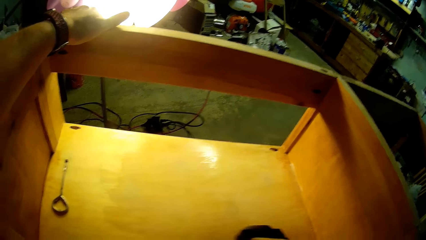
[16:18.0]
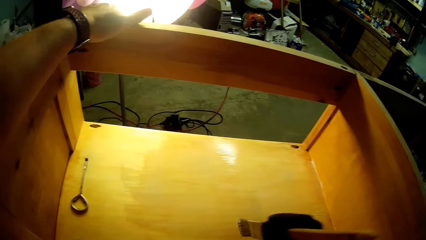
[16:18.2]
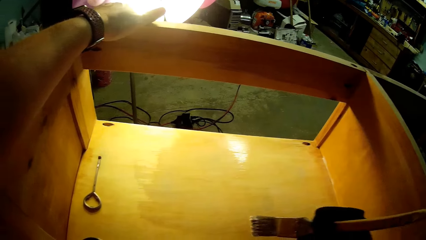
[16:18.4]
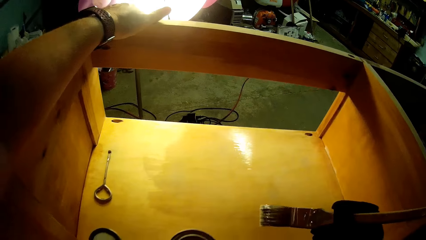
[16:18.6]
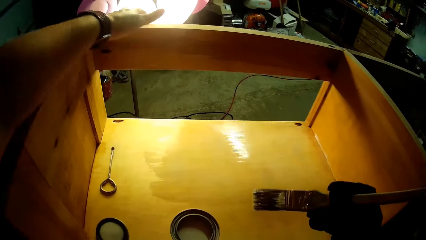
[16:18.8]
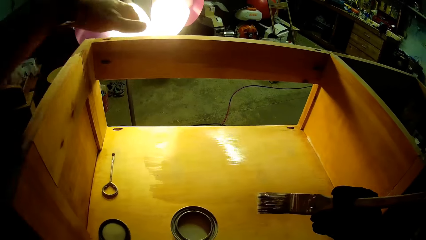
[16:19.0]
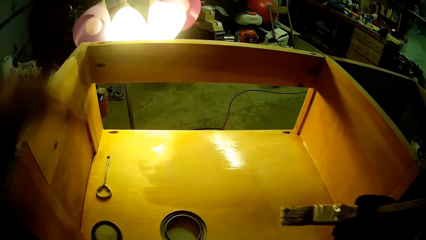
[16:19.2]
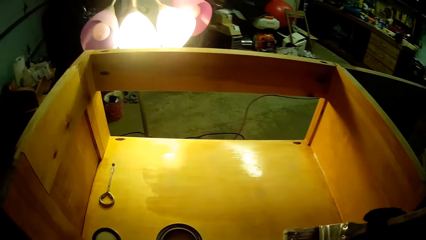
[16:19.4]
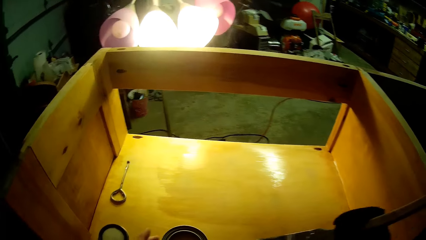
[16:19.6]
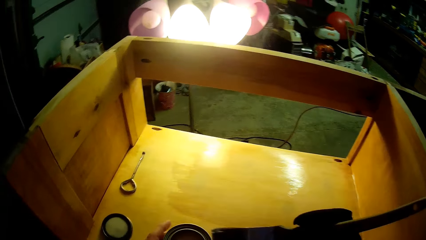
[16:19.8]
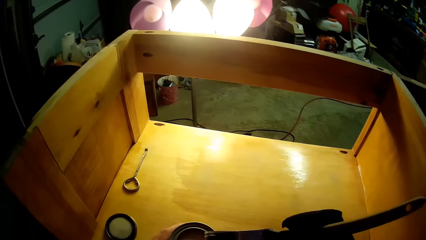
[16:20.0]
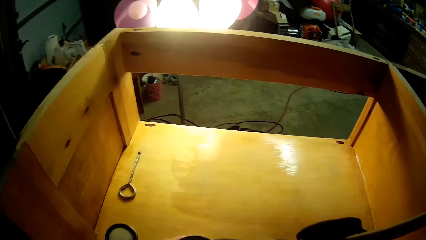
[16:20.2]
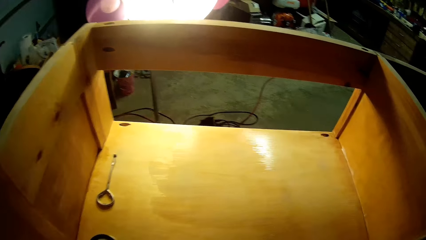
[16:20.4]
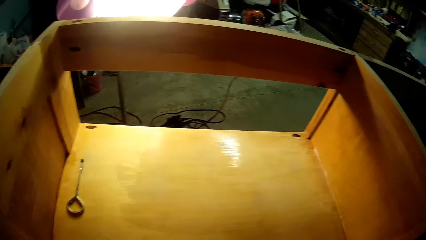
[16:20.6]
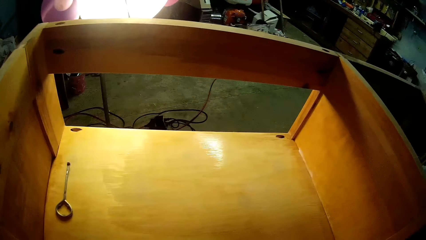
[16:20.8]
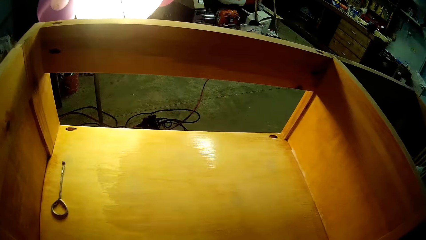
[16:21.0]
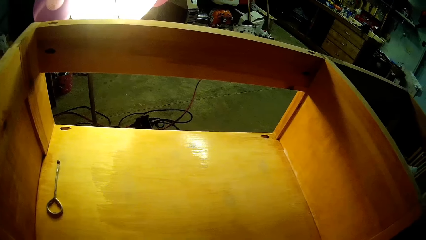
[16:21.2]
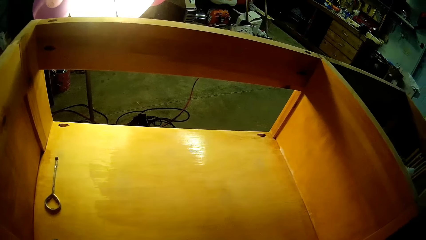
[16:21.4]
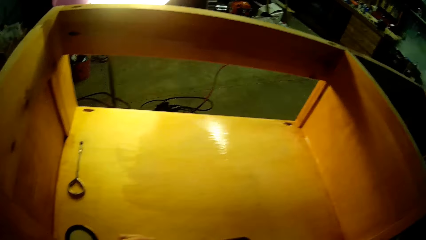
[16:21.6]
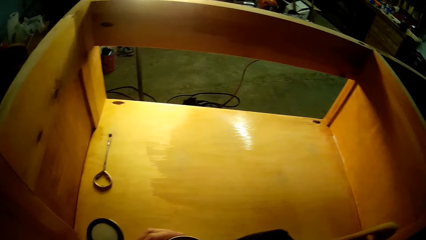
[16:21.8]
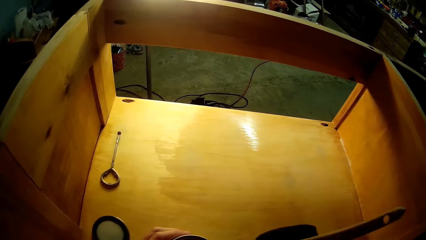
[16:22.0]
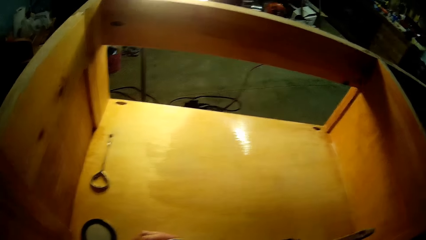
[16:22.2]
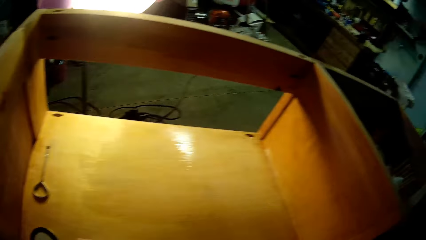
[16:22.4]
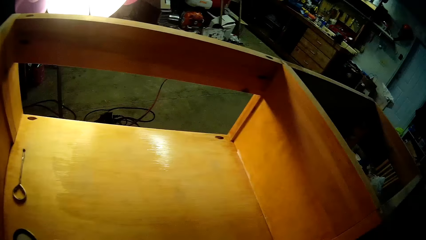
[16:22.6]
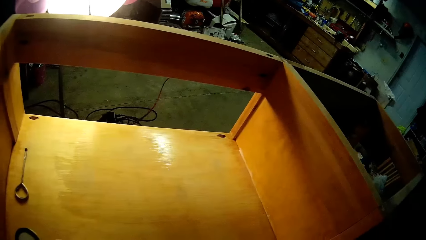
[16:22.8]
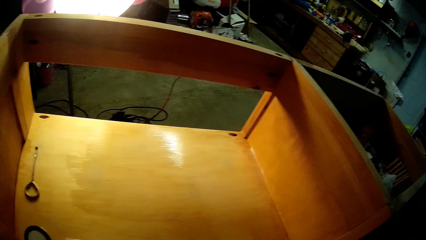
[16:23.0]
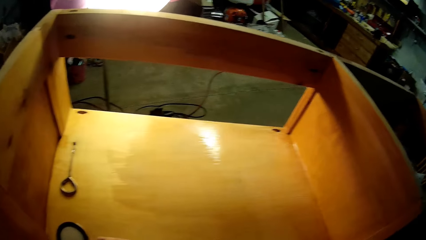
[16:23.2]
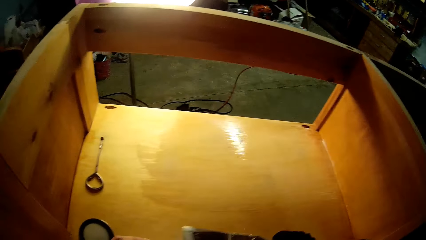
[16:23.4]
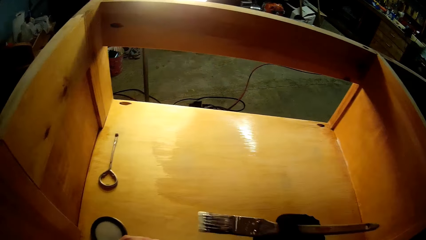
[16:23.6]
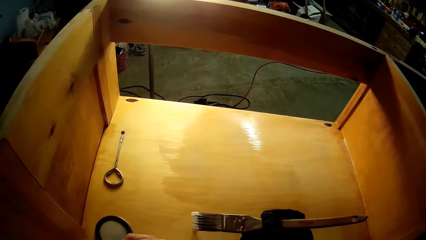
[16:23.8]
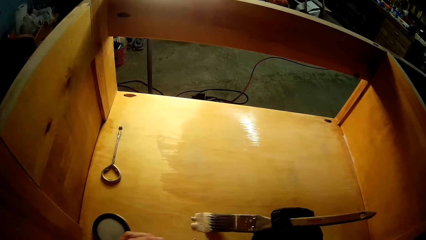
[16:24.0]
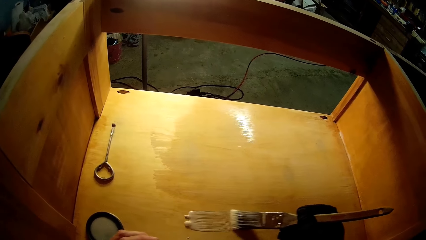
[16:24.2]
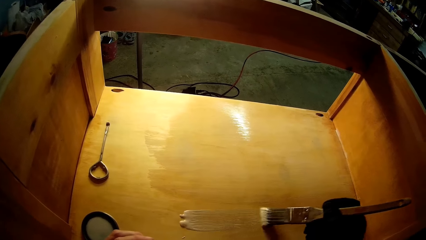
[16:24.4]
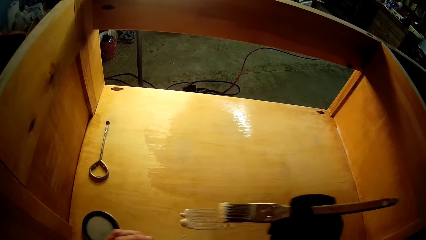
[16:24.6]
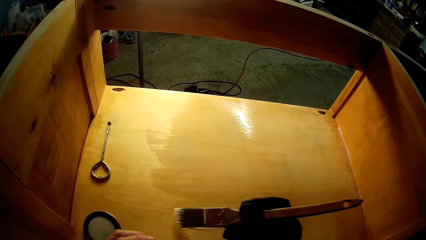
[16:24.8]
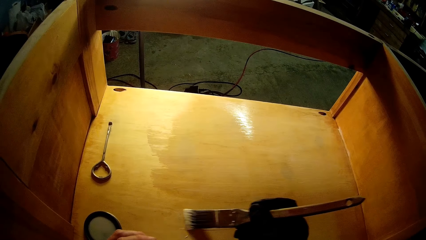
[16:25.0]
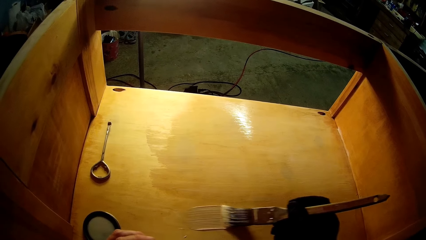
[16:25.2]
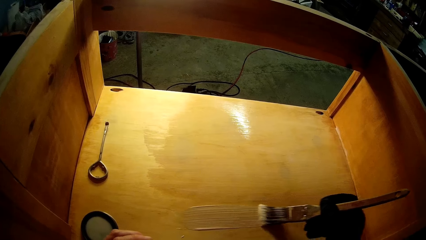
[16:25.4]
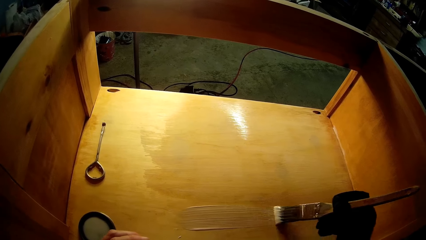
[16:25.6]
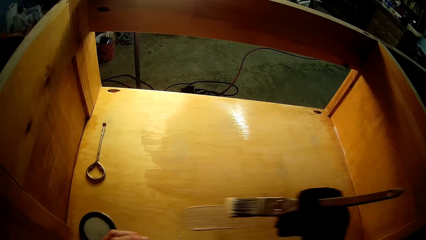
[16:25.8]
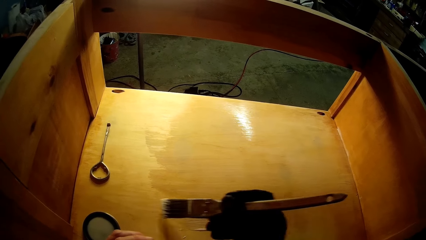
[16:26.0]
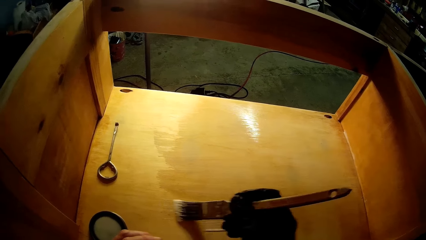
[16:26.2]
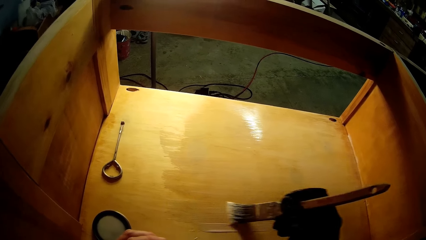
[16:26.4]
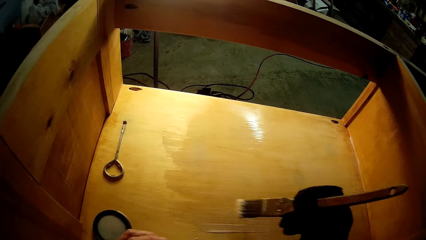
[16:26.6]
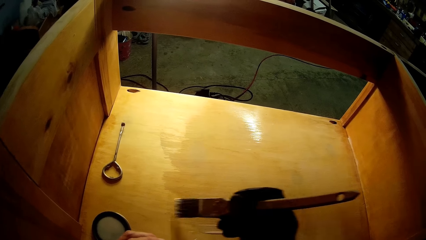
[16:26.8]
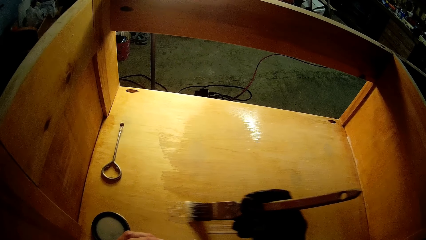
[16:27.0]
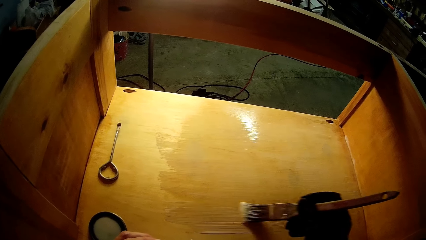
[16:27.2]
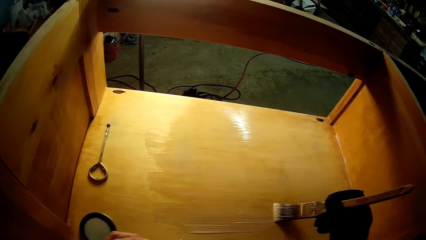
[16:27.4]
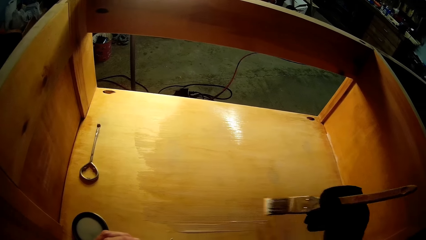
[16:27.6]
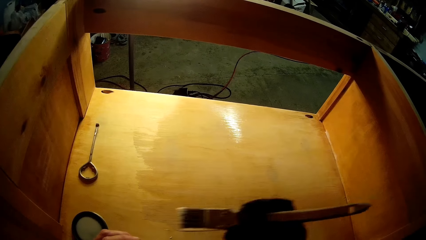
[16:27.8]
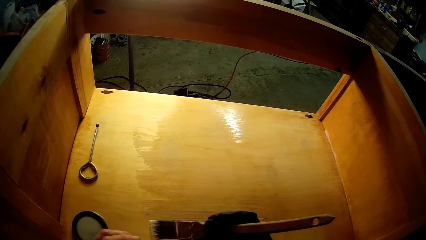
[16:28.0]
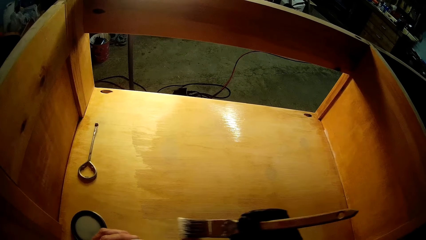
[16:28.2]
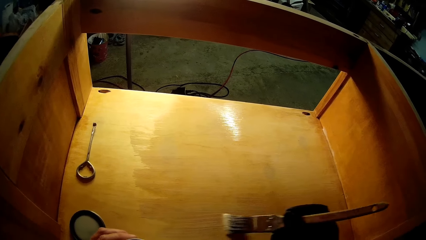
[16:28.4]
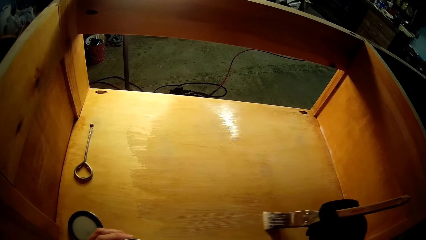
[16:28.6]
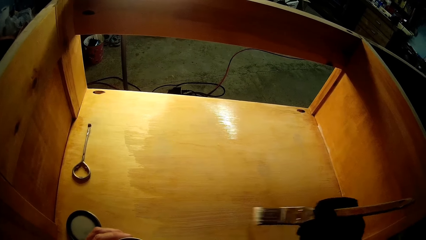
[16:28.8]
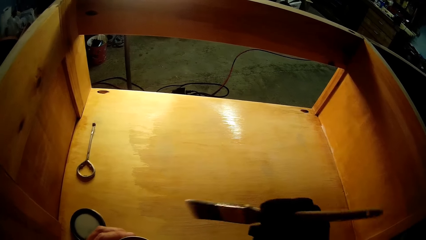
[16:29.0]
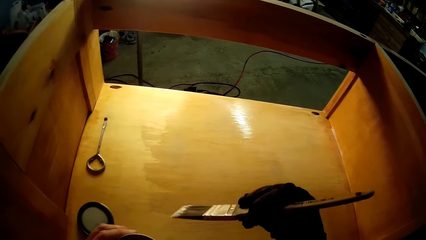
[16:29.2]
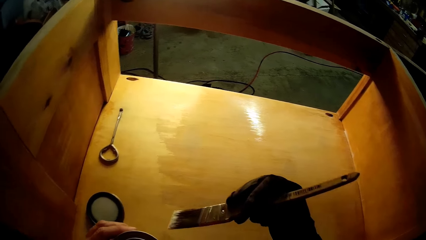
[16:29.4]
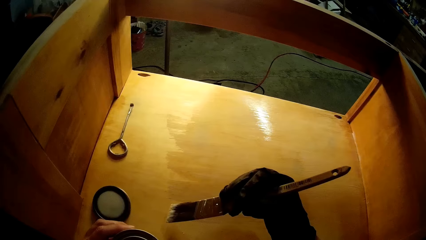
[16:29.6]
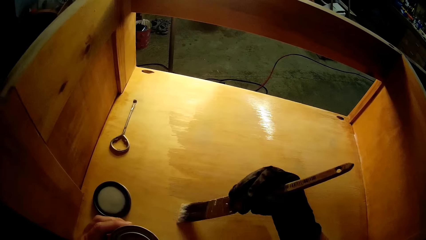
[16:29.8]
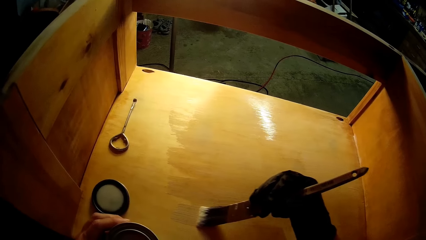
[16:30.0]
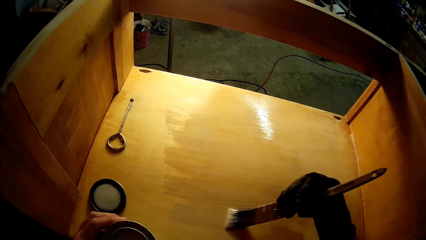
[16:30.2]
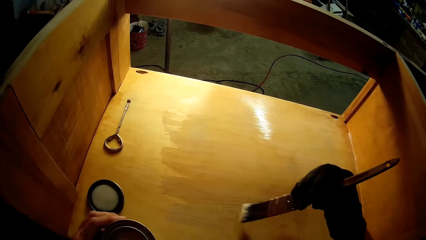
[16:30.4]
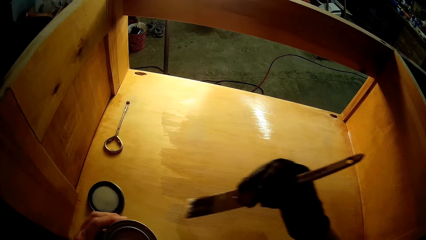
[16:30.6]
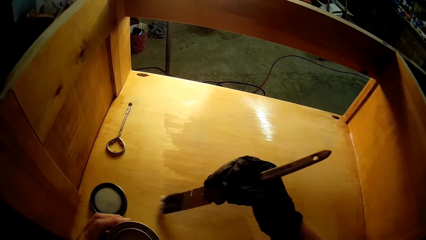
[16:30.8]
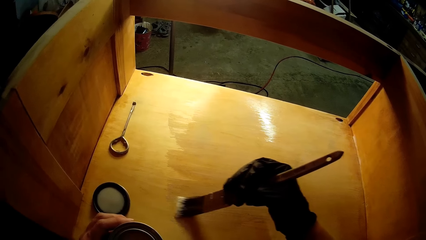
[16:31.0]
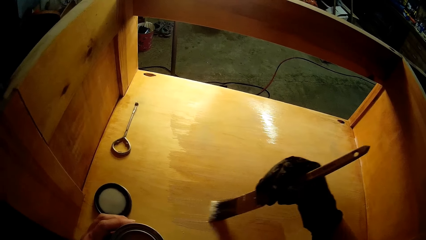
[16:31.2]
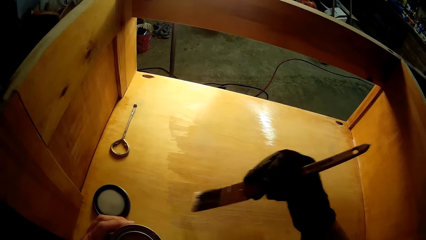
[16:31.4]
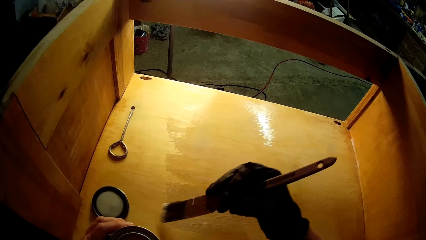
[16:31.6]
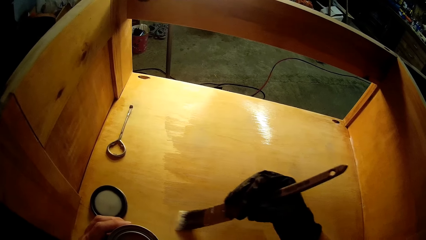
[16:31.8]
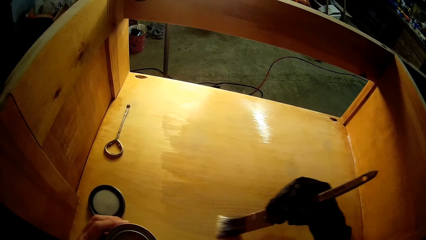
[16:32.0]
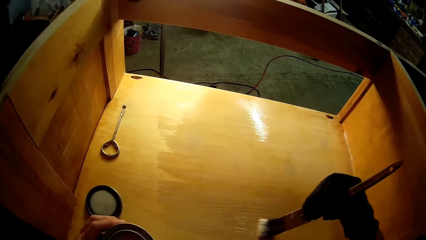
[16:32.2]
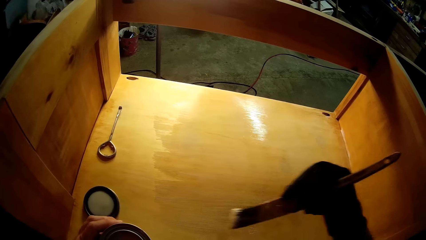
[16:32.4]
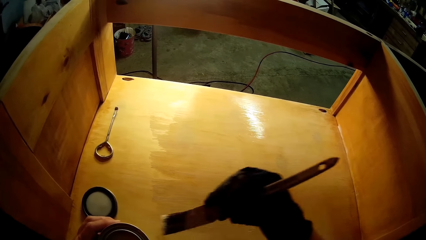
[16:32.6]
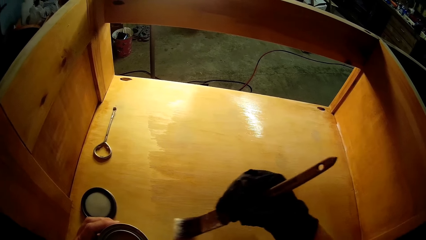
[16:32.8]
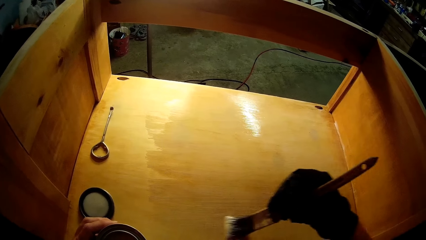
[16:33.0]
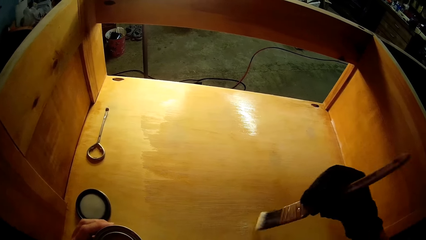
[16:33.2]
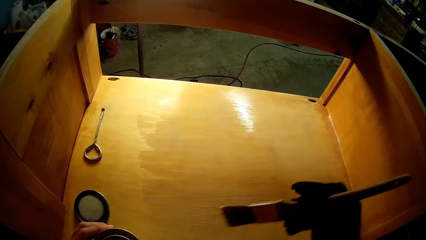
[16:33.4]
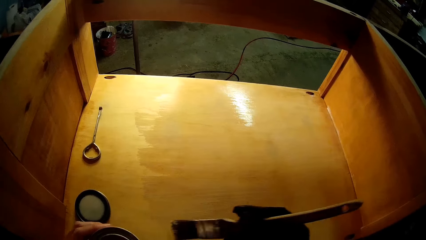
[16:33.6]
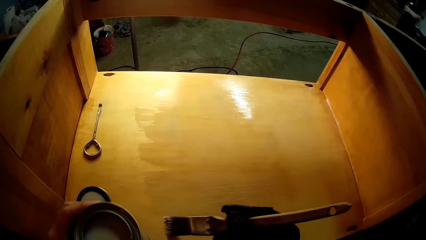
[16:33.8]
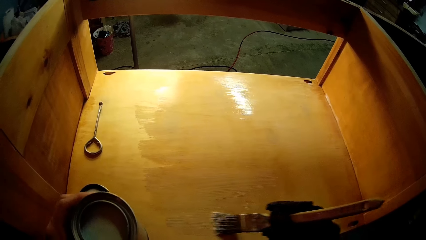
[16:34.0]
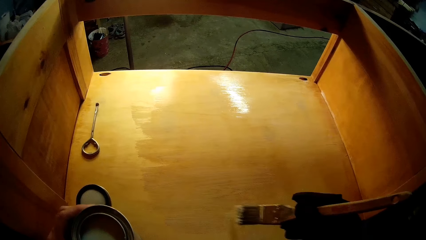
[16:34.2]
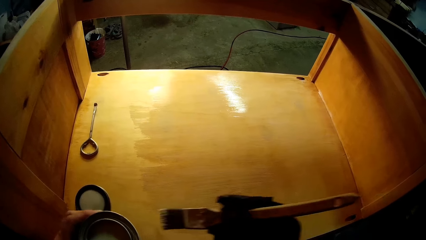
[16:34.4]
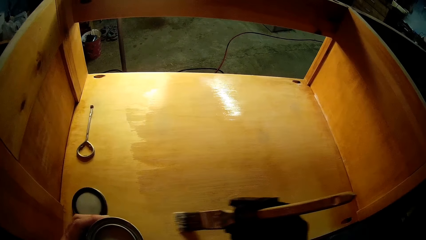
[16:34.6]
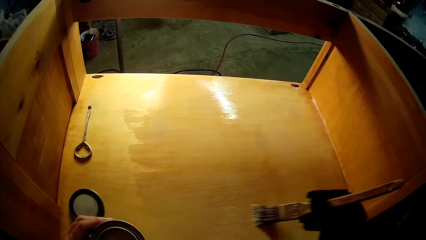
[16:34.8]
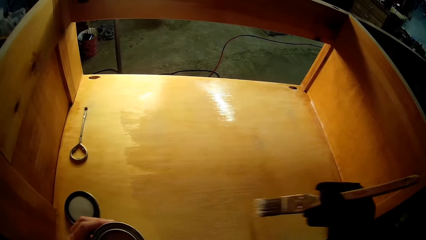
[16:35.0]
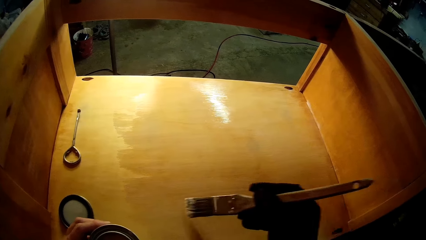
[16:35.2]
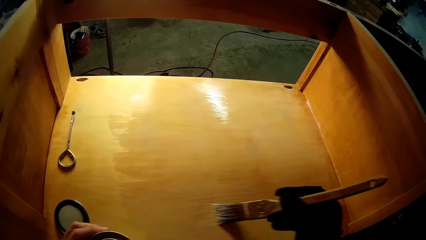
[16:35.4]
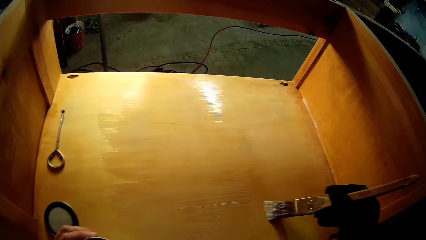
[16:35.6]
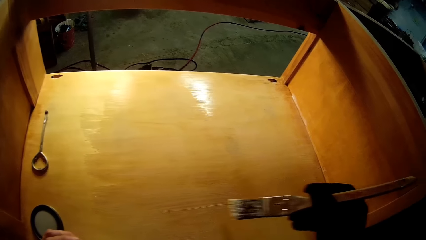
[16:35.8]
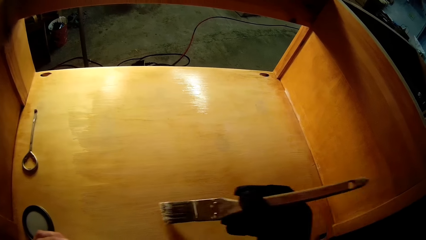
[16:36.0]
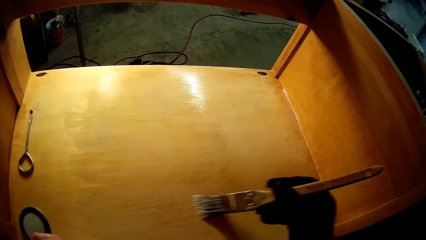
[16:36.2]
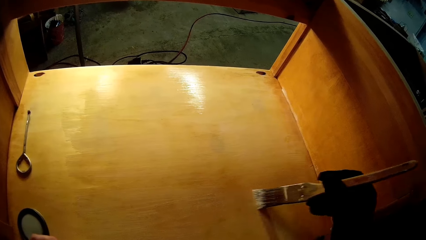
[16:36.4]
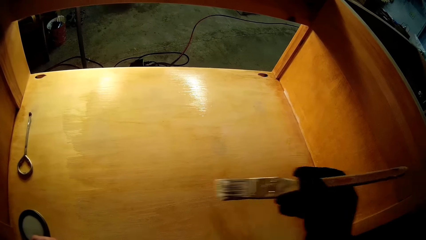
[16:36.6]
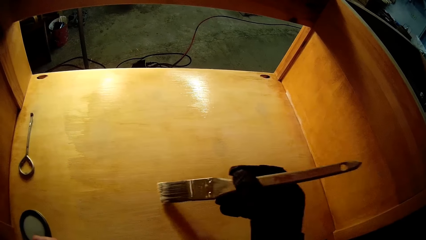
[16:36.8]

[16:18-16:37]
The camera wearer holds the can with the left hand. They dip the paintbrush in the can with the right hand. They look at the painting surface. They paint the wooden structure. They paint the wooden structure and slightly move the can on the left hand. They paint the wooden structure and lift up the can on the left hand. They paint the wooden structure and place the can on the wooden structure.
